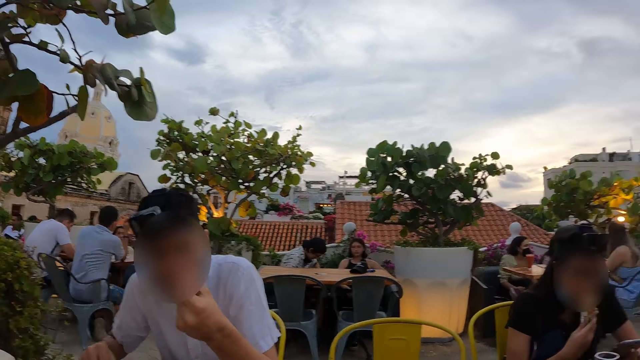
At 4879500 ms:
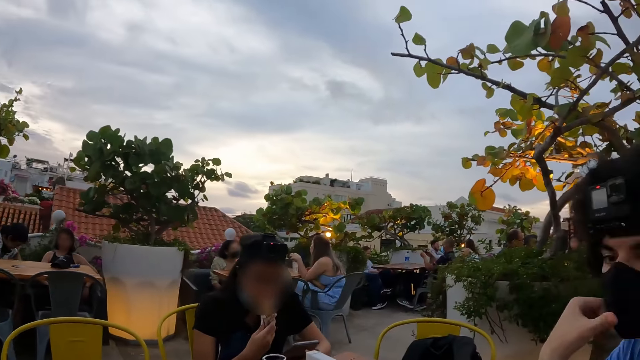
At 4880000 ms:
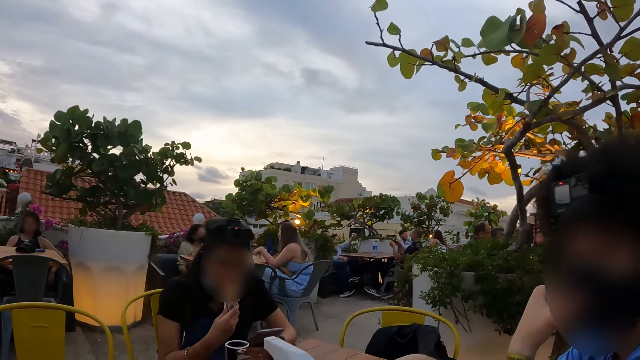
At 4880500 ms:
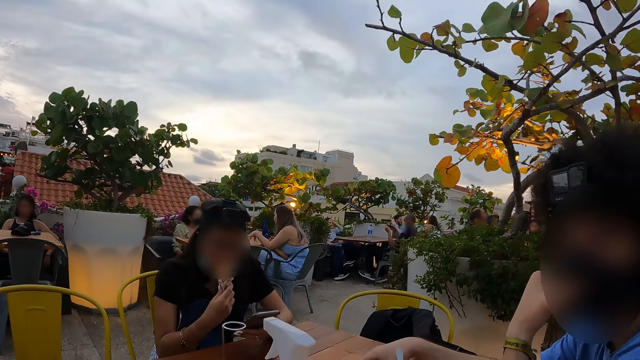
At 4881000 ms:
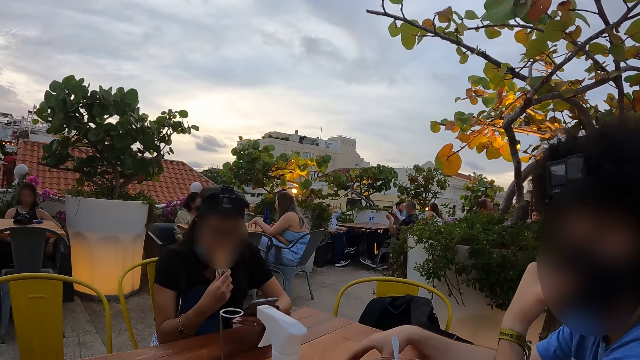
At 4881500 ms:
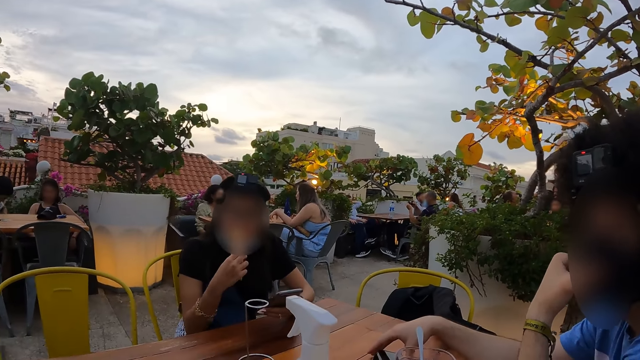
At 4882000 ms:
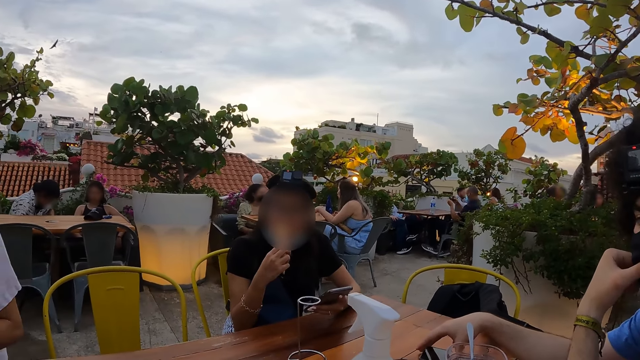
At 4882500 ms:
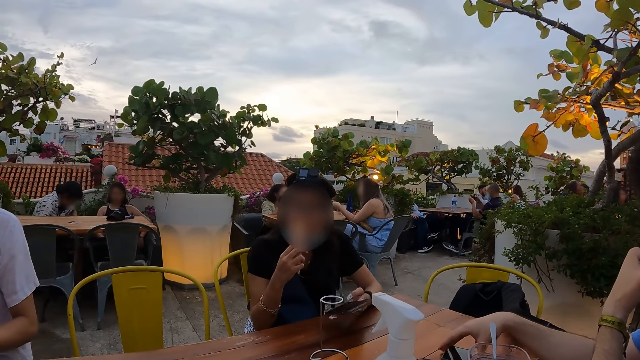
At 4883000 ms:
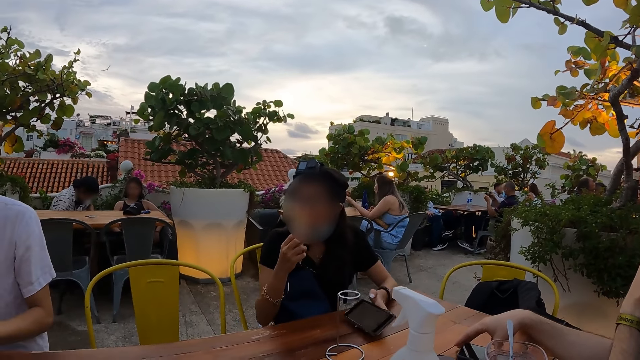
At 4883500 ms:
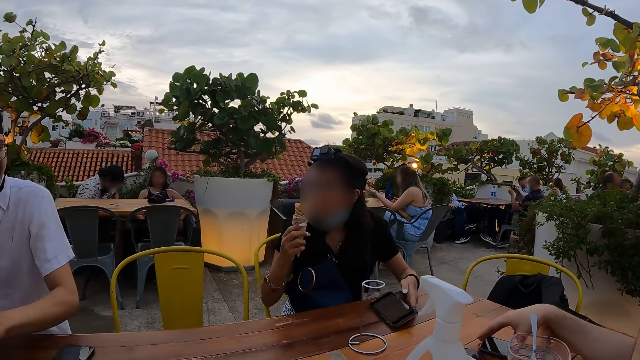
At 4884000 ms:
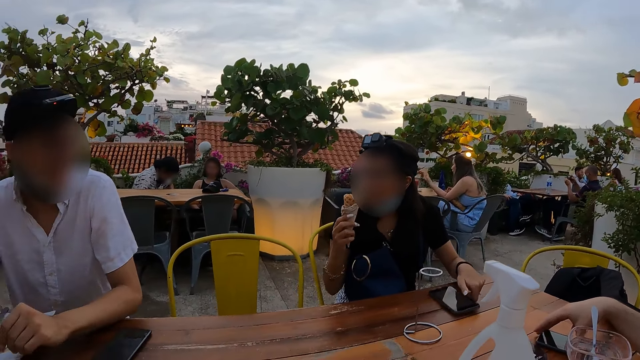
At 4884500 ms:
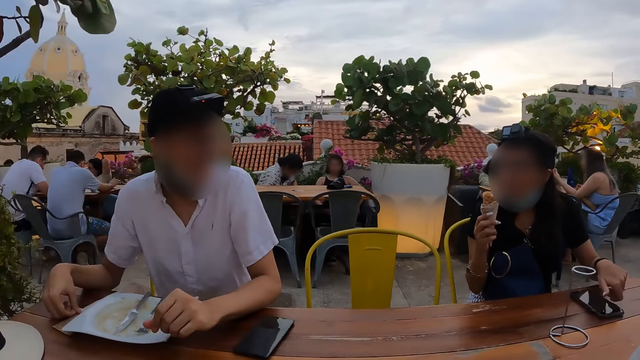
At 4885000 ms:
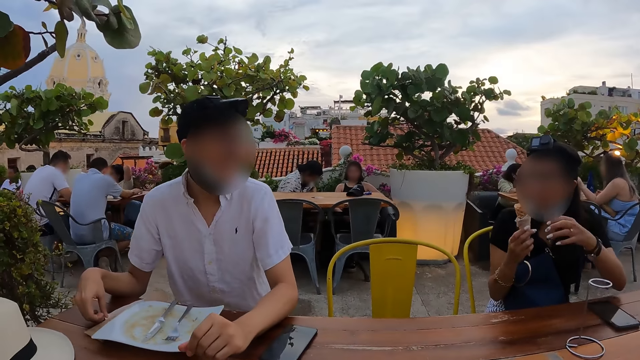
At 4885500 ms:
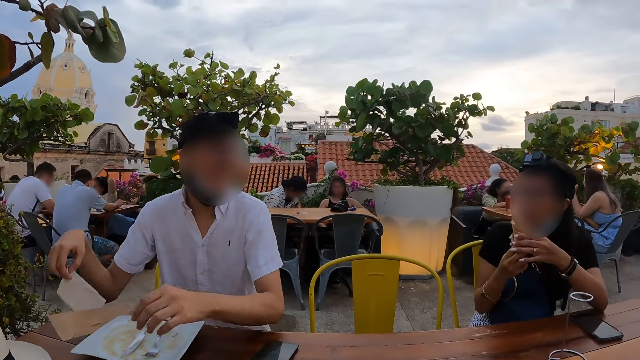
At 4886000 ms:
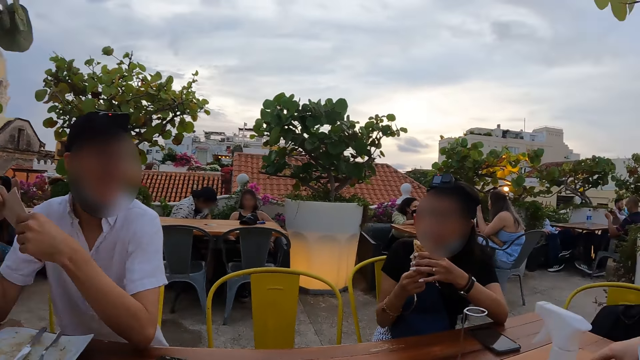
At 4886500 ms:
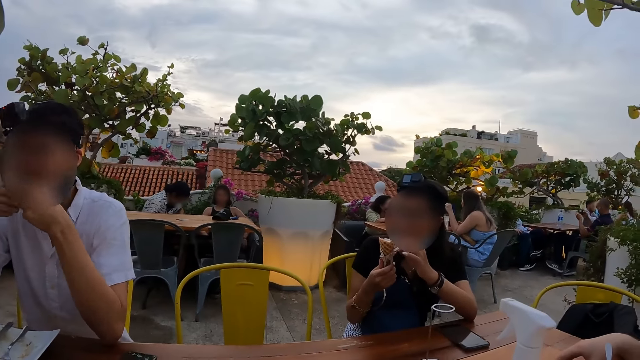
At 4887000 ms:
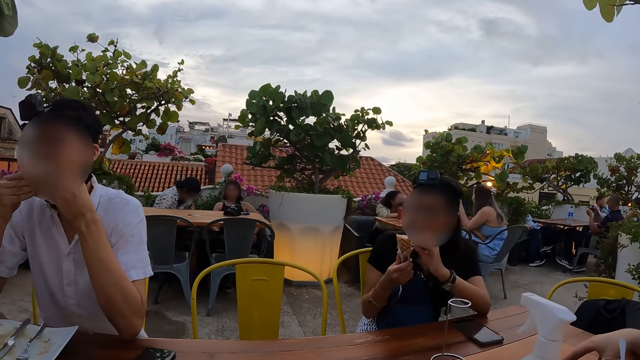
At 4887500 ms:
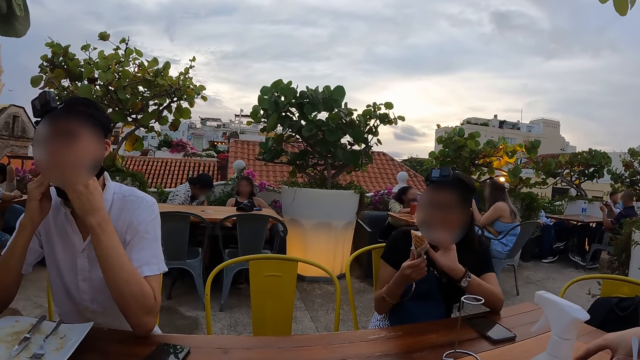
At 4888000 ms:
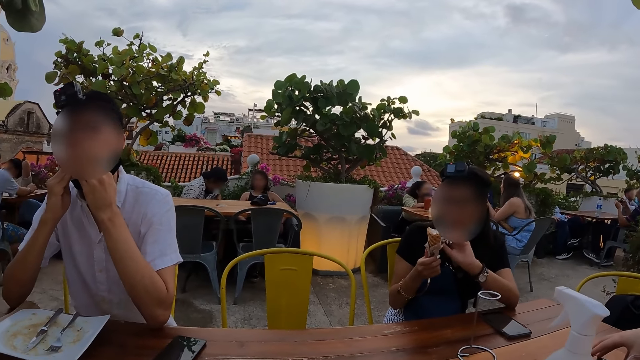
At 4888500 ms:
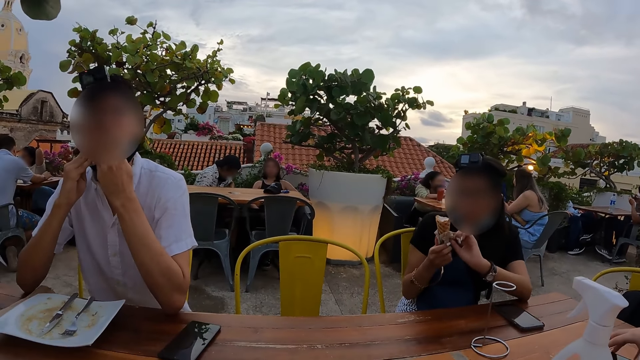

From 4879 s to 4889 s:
A person operates a mobile phone. The person looks around, places the phone on the table, stares at another person, and looks around. The camera wearer wipes the mouth with a serviette. The other person wipes the mouth.

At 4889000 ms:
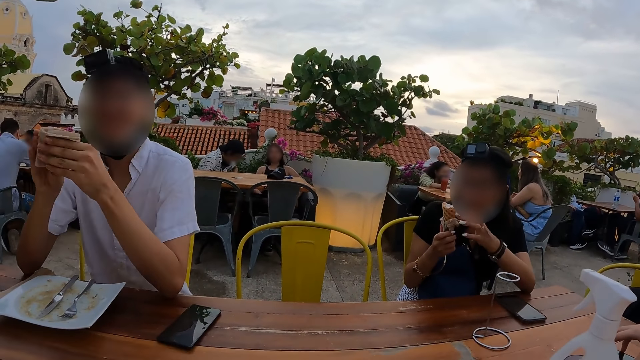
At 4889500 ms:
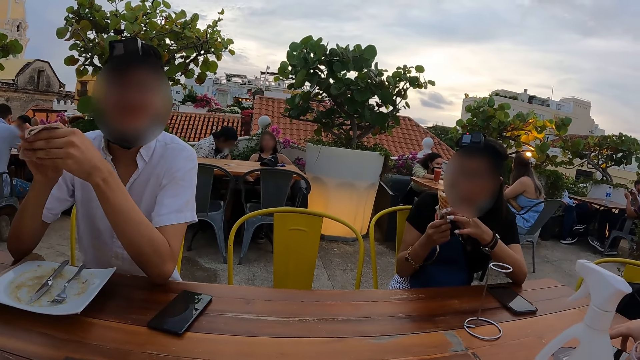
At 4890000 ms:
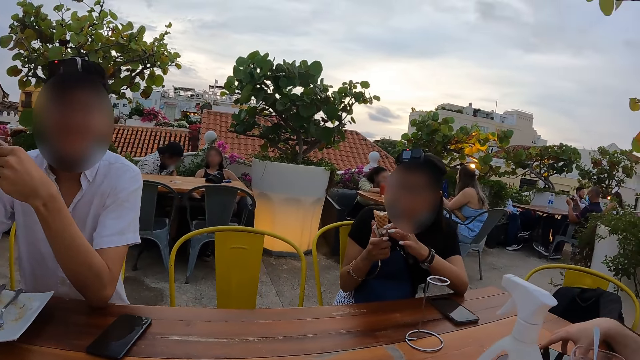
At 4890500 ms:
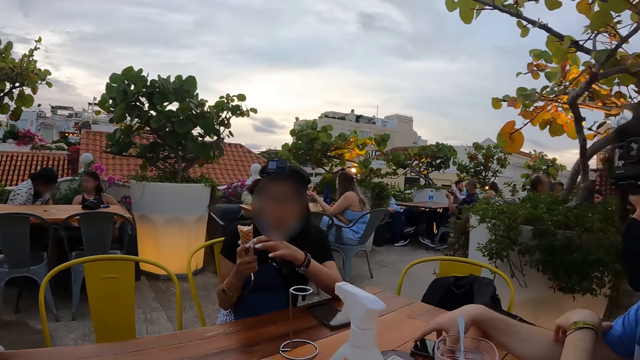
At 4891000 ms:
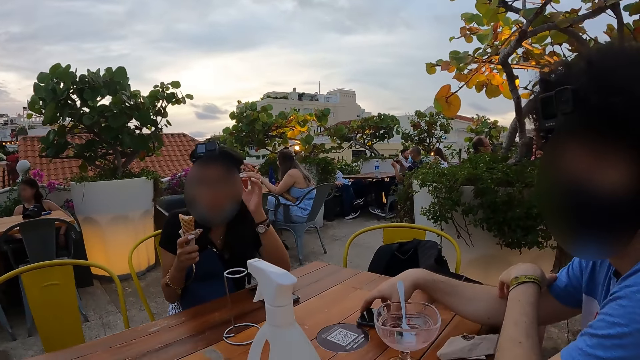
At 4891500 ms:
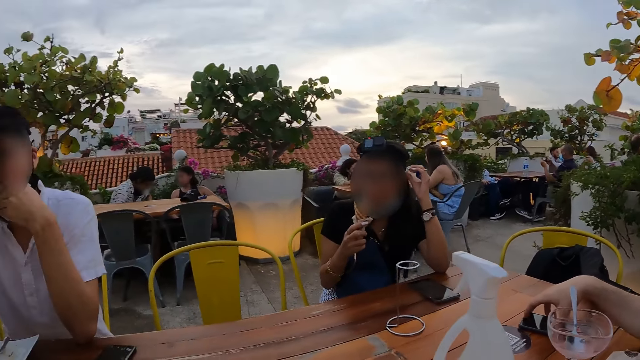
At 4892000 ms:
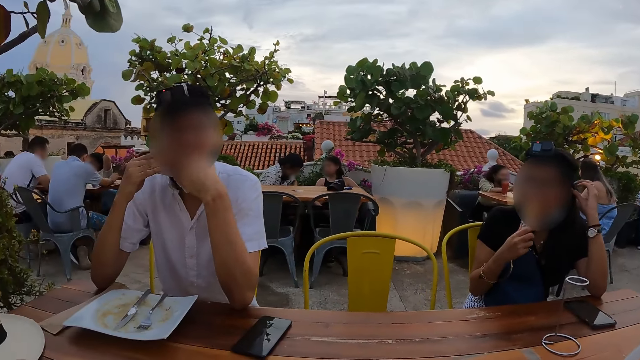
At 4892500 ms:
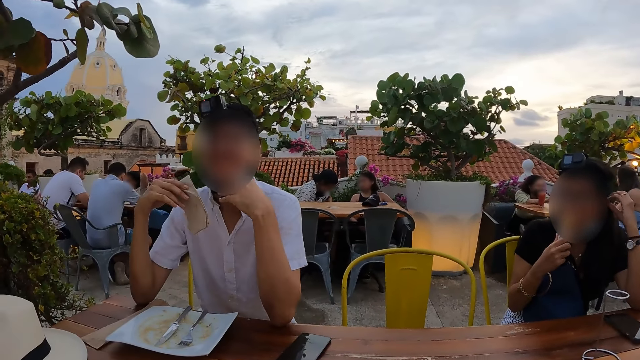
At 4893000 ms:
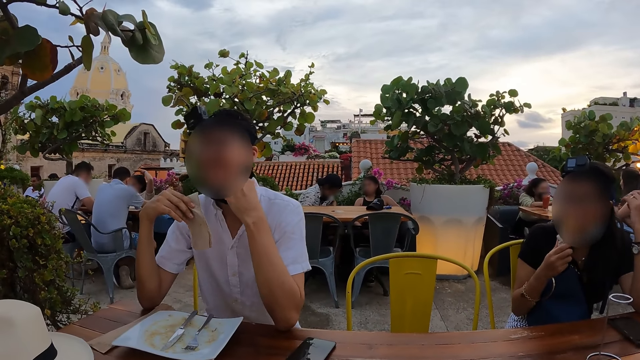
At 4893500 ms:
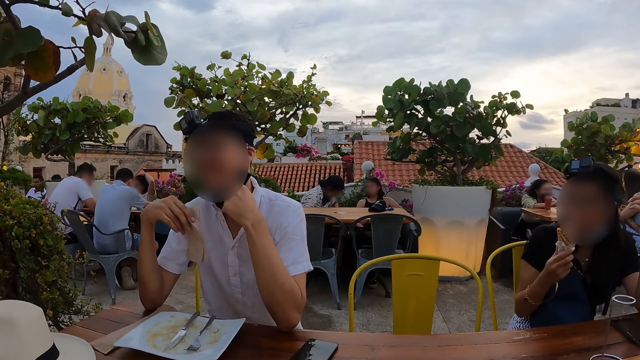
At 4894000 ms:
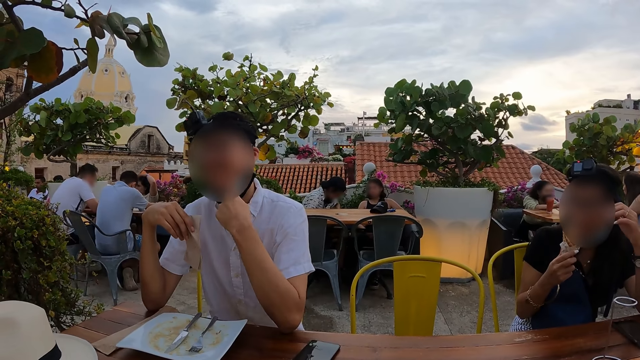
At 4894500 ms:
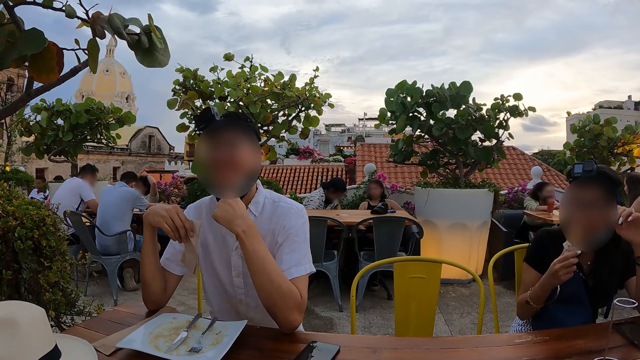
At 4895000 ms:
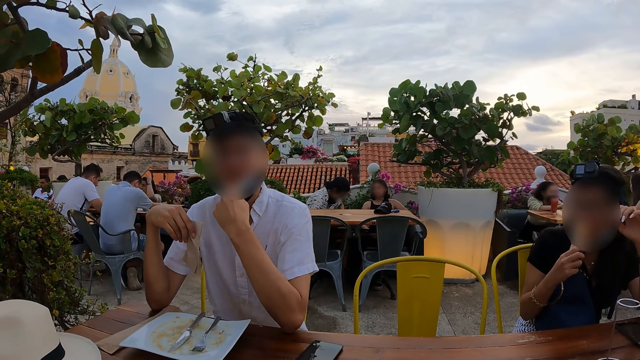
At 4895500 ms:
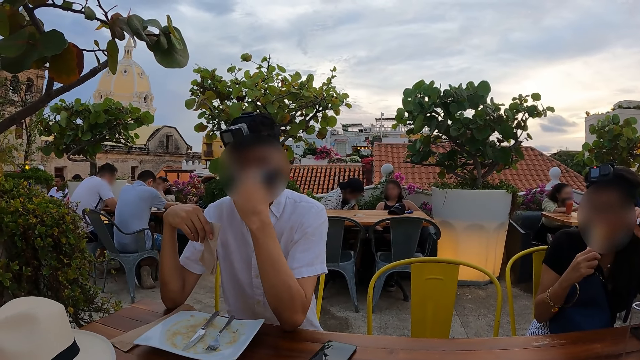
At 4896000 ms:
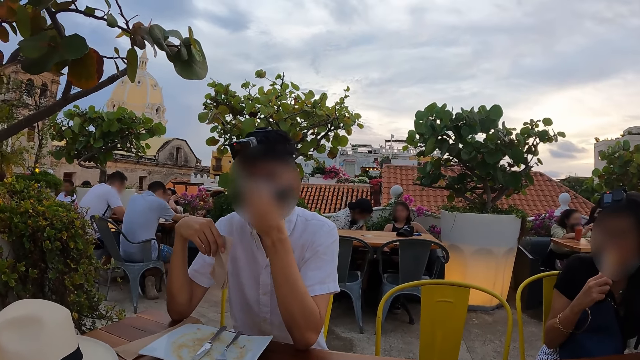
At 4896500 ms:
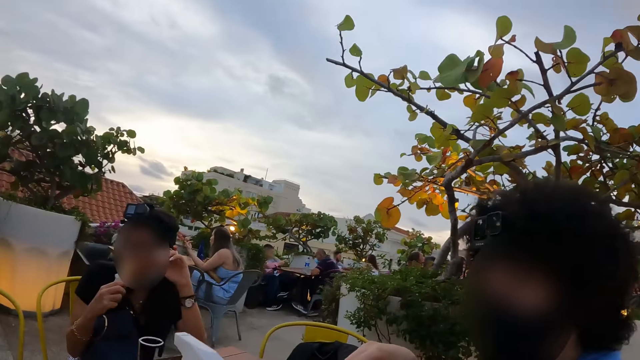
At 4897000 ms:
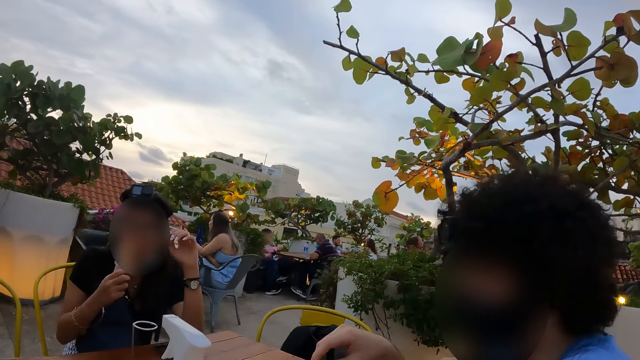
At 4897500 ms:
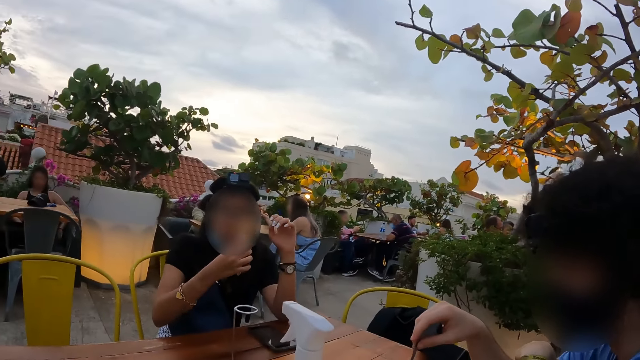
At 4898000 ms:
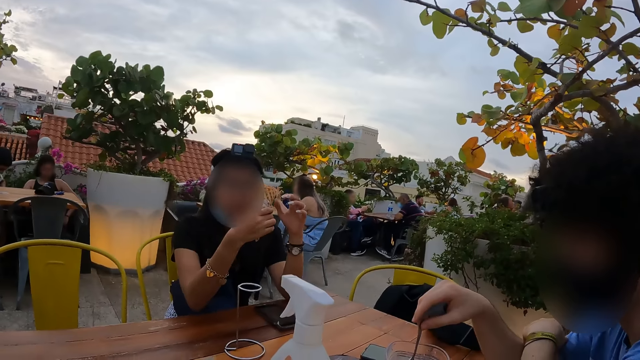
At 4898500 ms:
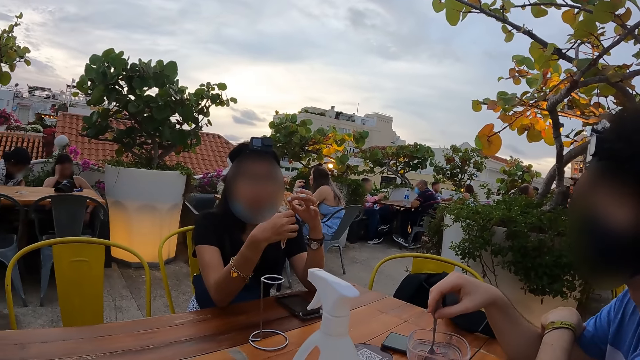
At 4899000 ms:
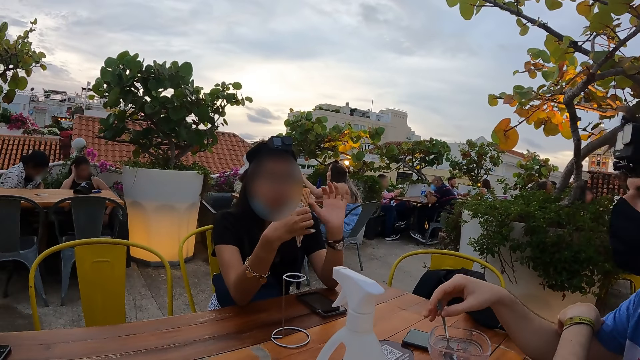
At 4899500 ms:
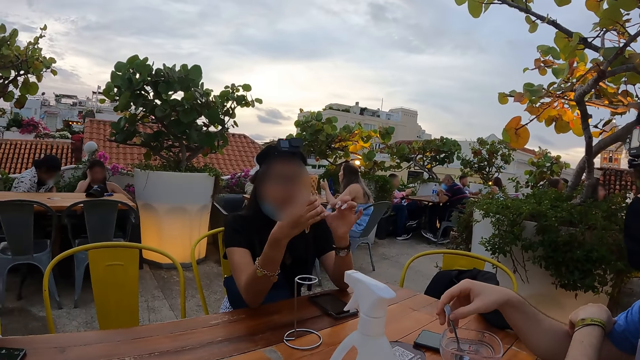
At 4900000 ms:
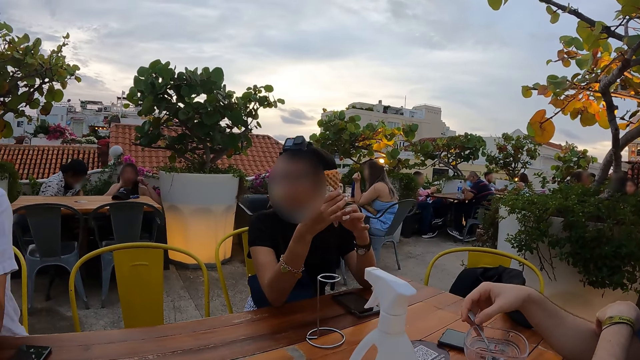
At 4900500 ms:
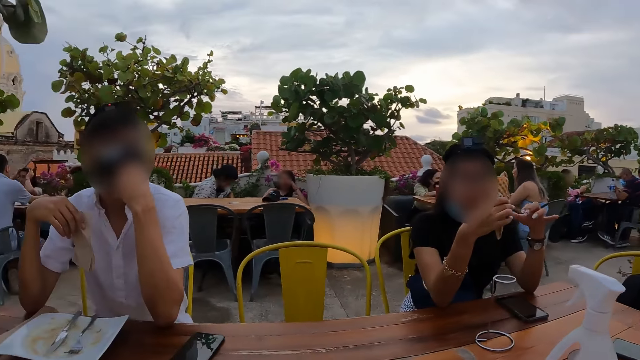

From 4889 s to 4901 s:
A person stares at the snack. The person eats ice-cream and touches the head. The camera wearer wipes the mouth with a serviette. The person eats the ice-cream.
